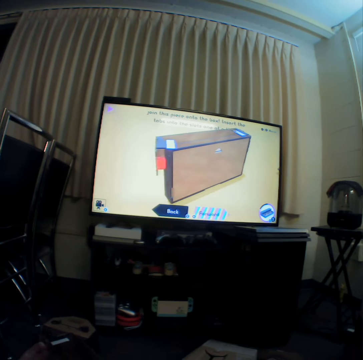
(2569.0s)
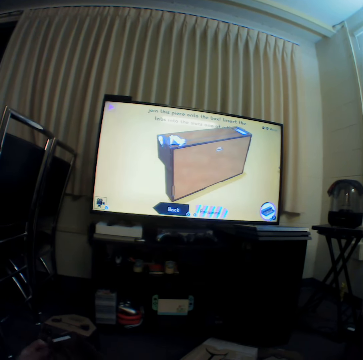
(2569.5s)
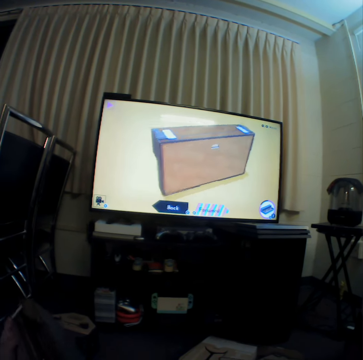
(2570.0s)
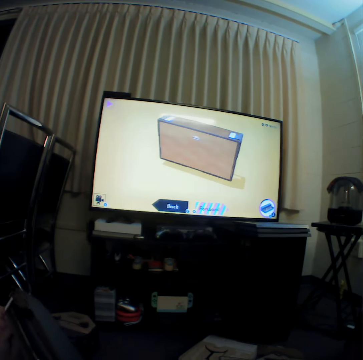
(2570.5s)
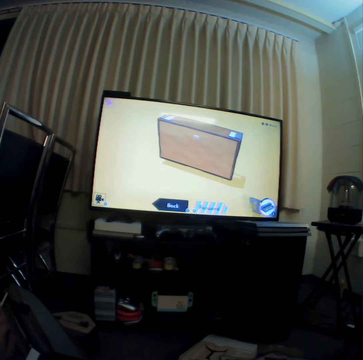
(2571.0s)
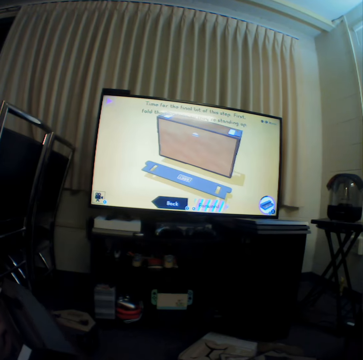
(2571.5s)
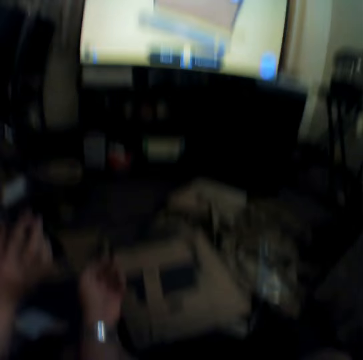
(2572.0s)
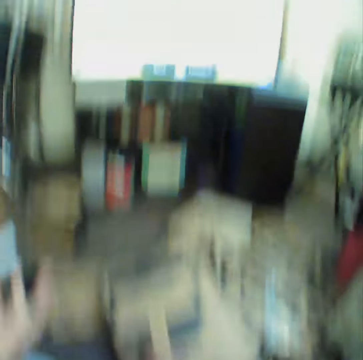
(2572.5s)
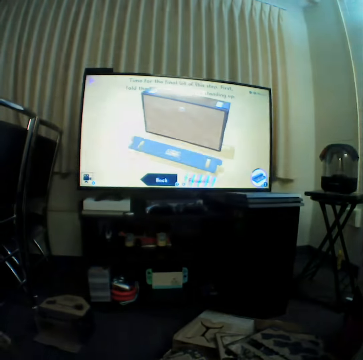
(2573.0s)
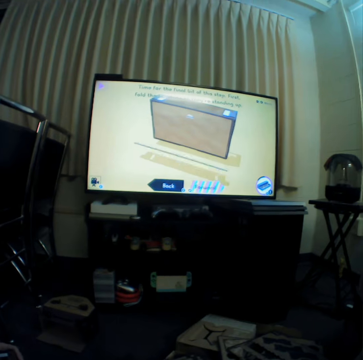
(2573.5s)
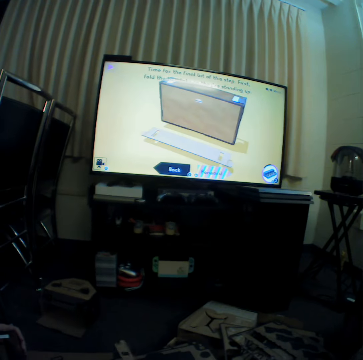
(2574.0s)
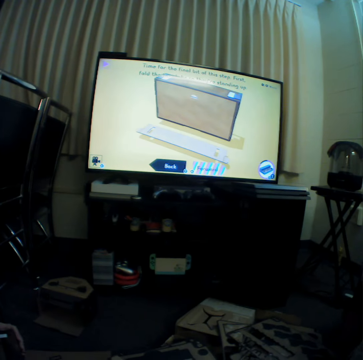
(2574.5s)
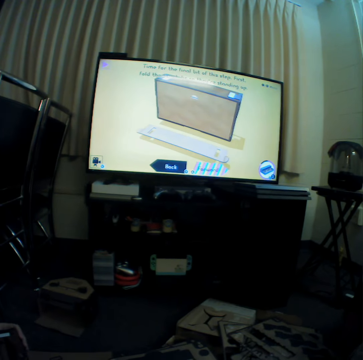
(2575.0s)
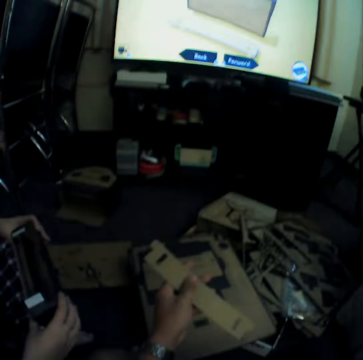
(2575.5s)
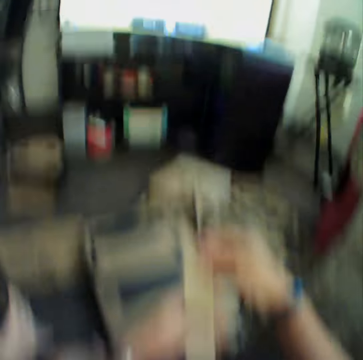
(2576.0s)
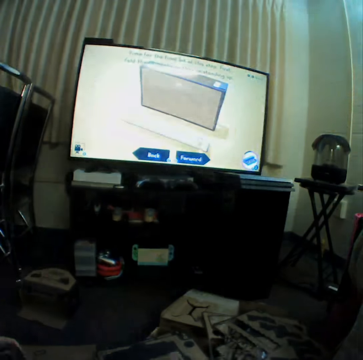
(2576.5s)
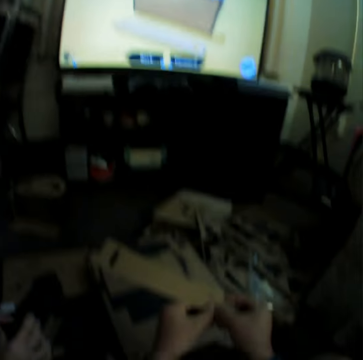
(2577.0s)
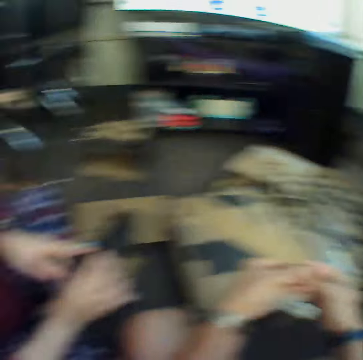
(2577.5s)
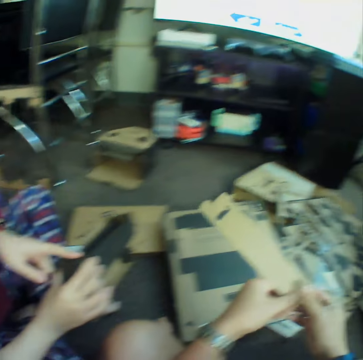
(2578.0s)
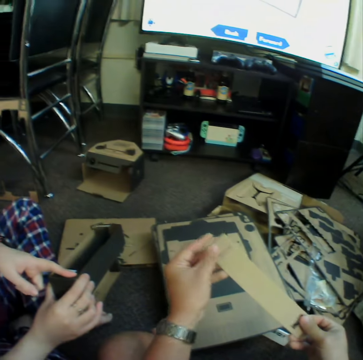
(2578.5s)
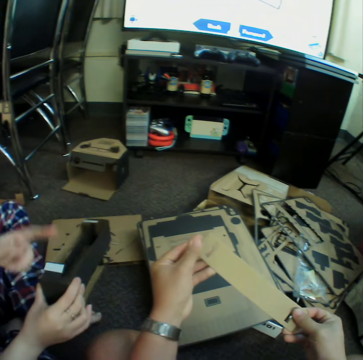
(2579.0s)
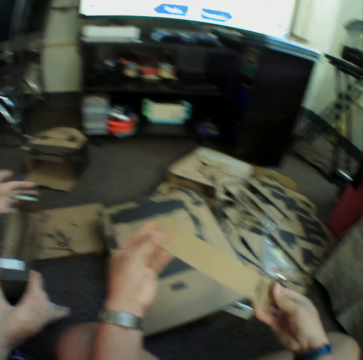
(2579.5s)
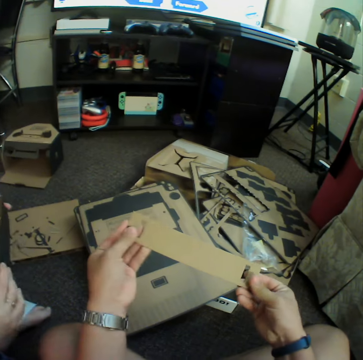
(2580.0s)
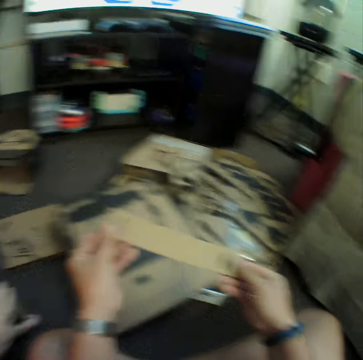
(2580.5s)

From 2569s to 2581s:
A woman moves craft materials. The camera wearer picks up craft material. They watch television. They curve the craft material. The woman holds the craft material with hands. The camera wearer makes something using cartons.

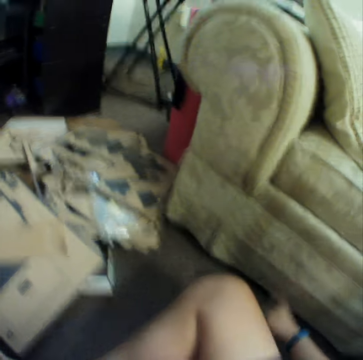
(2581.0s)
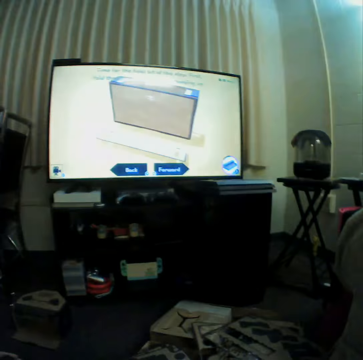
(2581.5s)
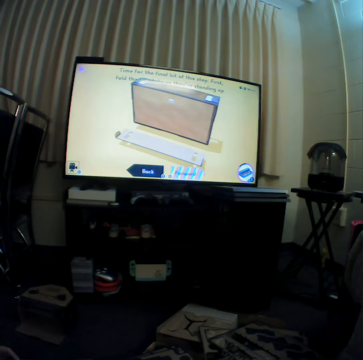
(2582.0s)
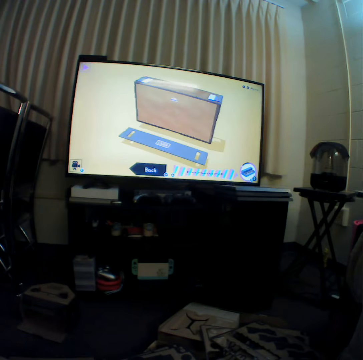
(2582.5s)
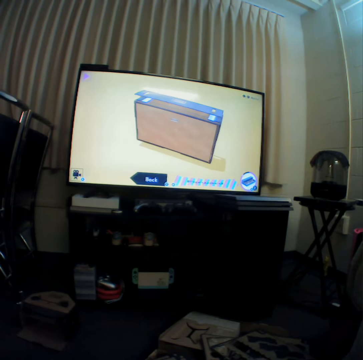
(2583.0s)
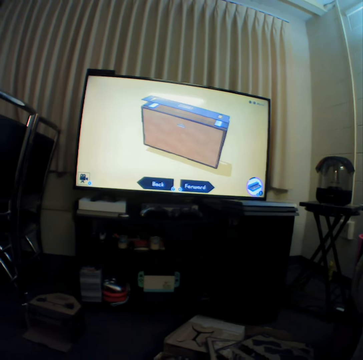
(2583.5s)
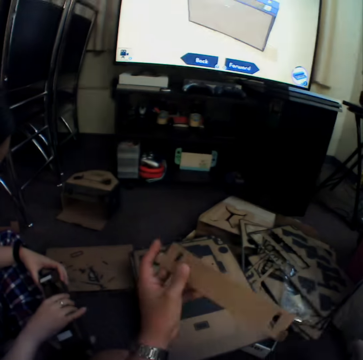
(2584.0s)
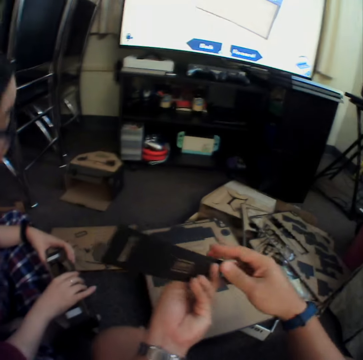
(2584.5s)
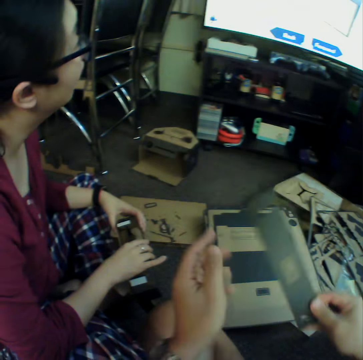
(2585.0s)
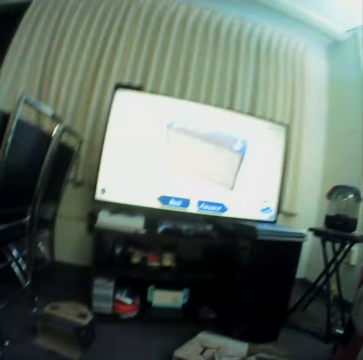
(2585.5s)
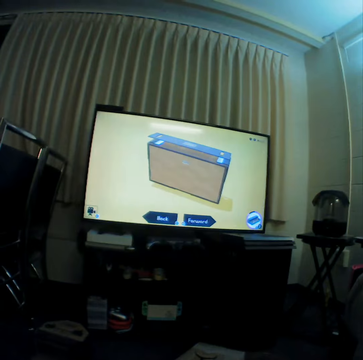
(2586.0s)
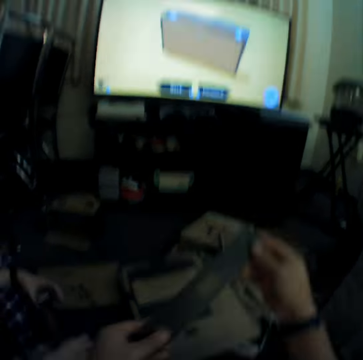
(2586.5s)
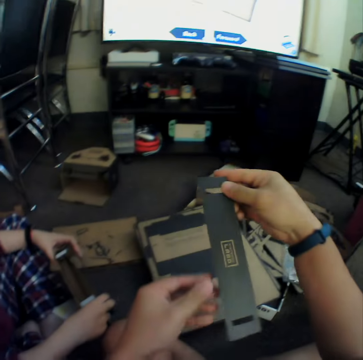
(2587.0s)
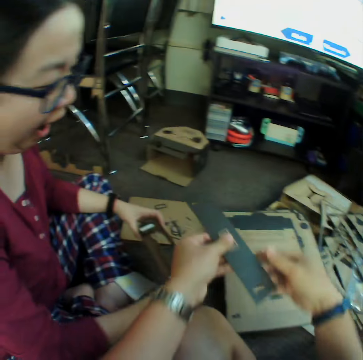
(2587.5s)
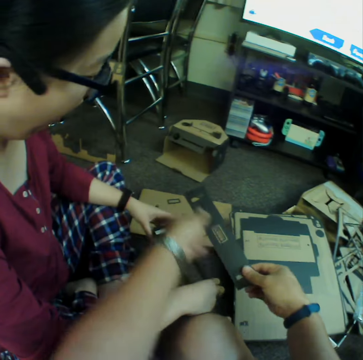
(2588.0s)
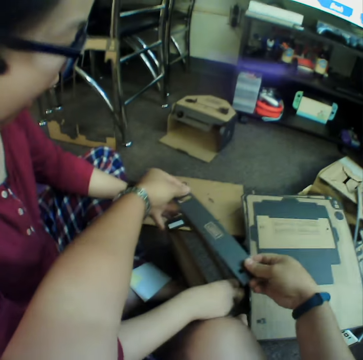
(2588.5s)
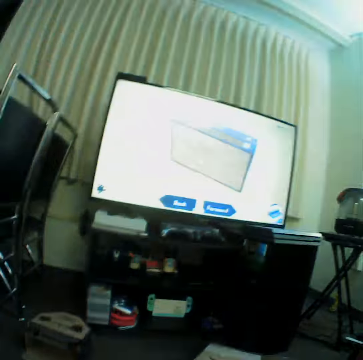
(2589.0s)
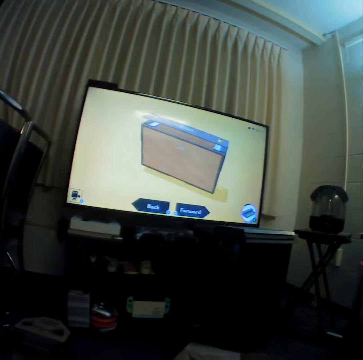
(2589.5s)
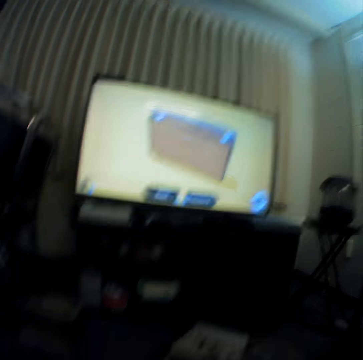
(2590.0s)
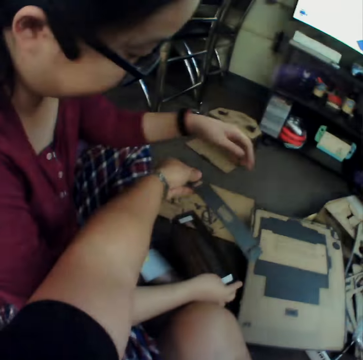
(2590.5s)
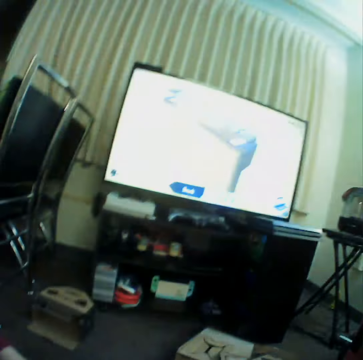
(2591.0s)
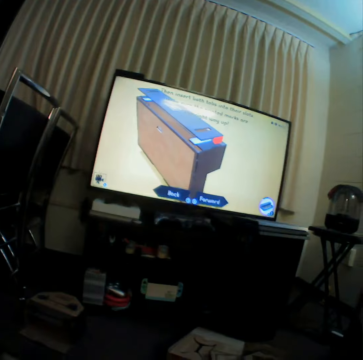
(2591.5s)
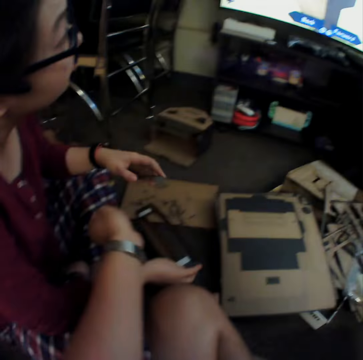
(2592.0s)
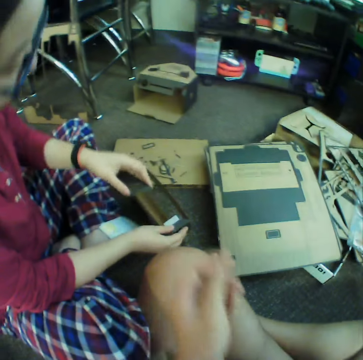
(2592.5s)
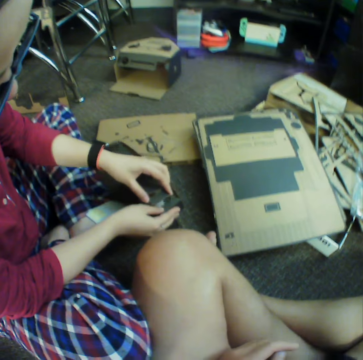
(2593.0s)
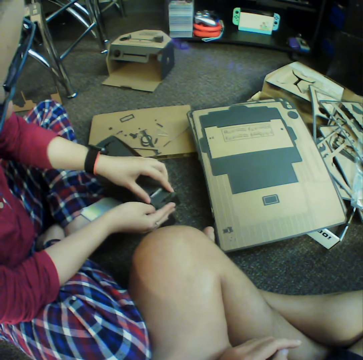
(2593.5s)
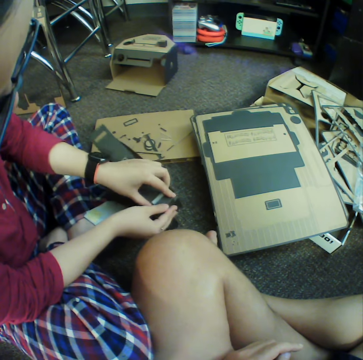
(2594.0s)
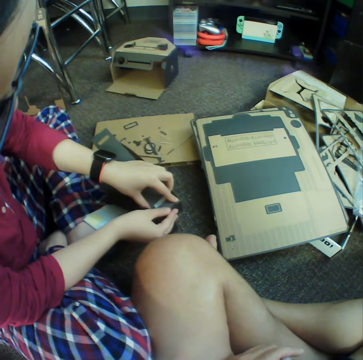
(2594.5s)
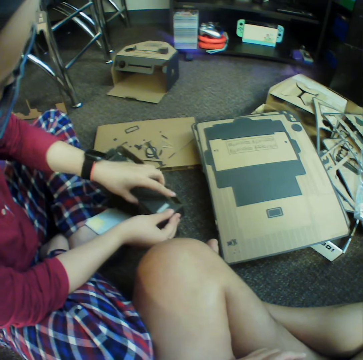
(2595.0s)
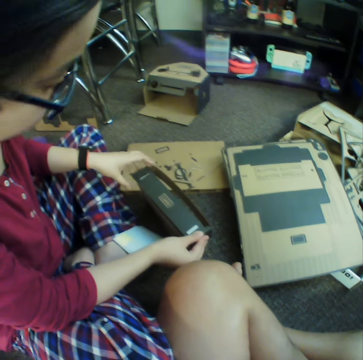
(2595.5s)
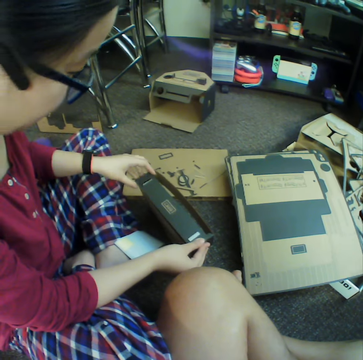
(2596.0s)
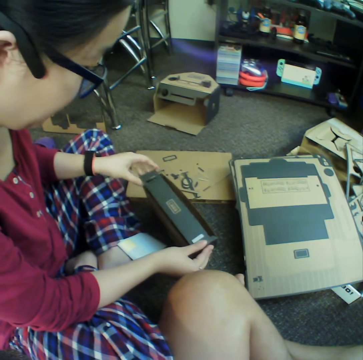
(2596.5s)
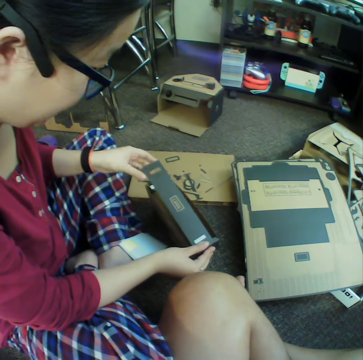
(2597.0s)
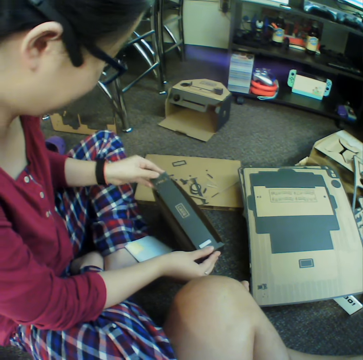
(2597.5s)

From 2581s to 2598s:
The camera wearer watches television. They turn the craft material. They watch television. They put the craft material on a box. They watch television. A woman joins craft materials.

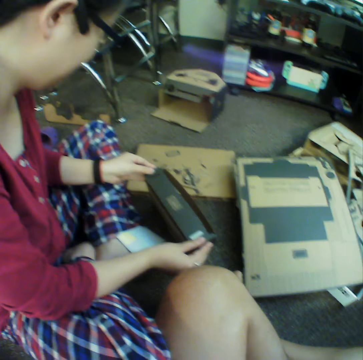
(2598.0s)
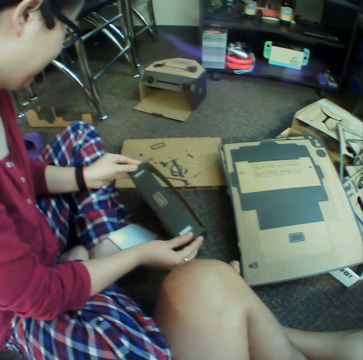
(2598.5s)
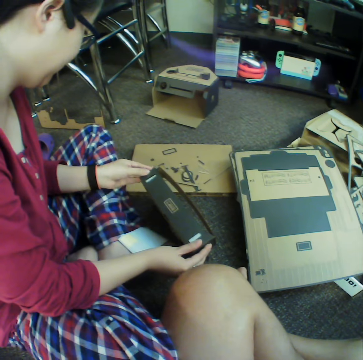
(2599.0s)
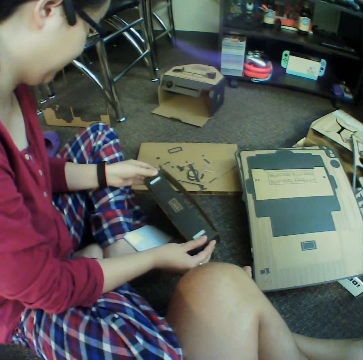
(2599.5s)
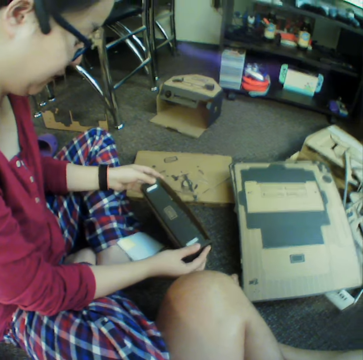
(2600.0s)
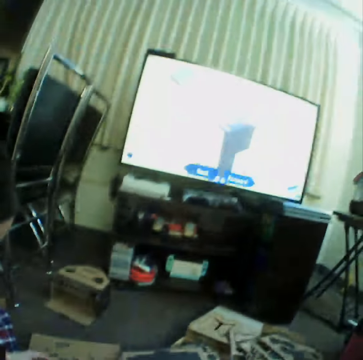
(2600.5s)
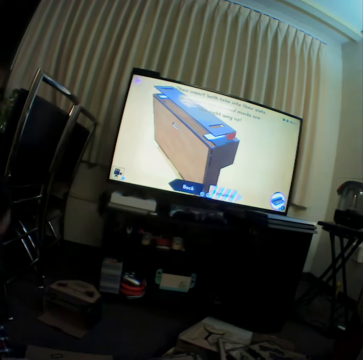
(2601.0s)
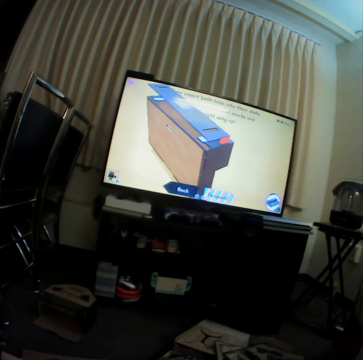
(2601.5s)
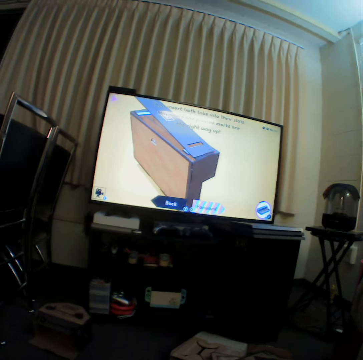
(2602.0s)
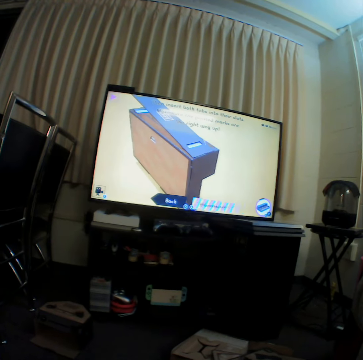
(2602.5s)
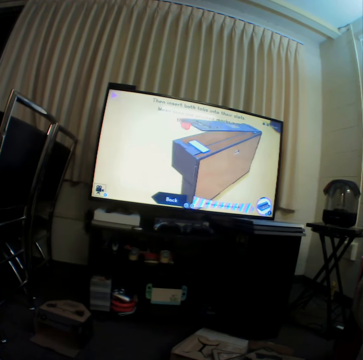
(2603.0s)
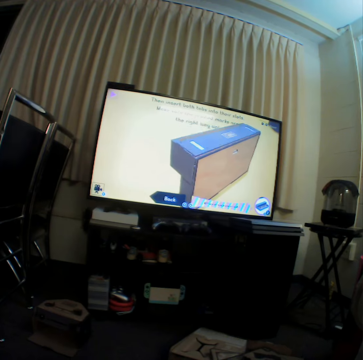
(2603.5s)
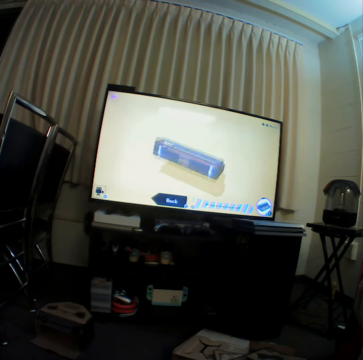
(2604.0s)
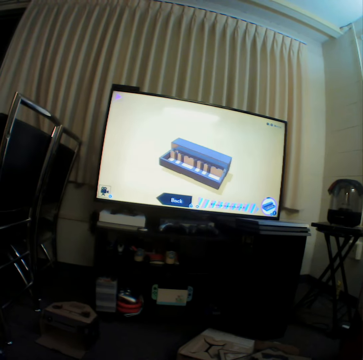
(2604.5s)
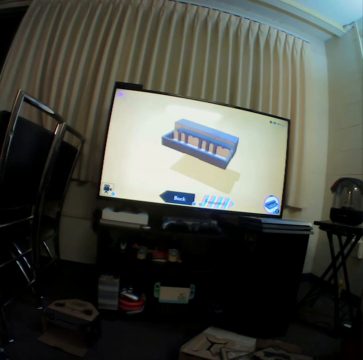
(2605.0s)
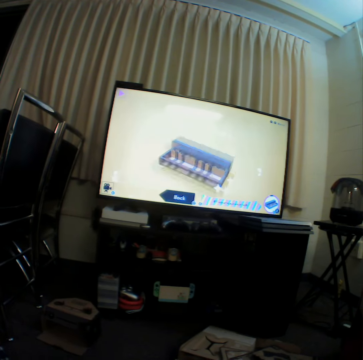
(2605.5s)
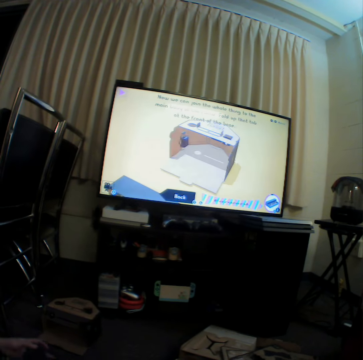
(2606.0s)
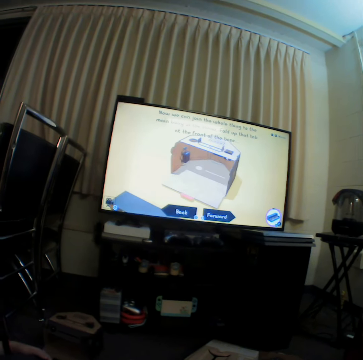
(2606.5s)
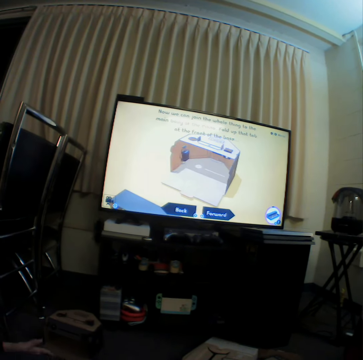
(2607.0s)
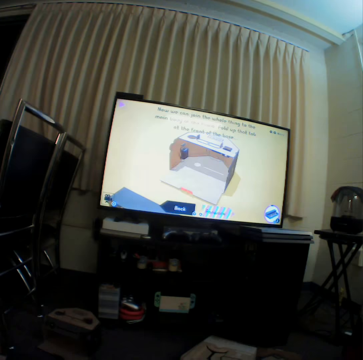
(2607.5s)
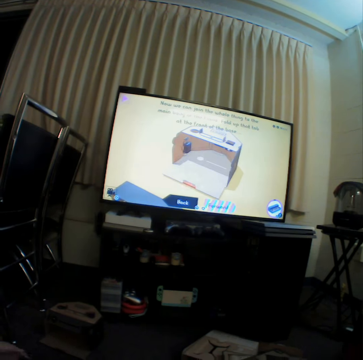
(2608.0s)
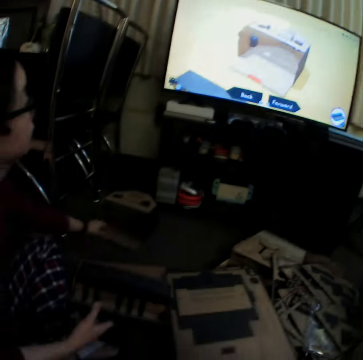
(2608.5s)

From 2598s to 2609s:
The camera wearer watches television.
